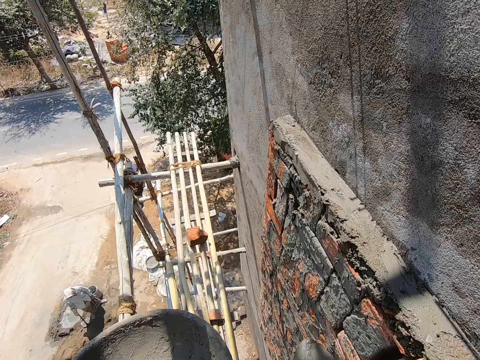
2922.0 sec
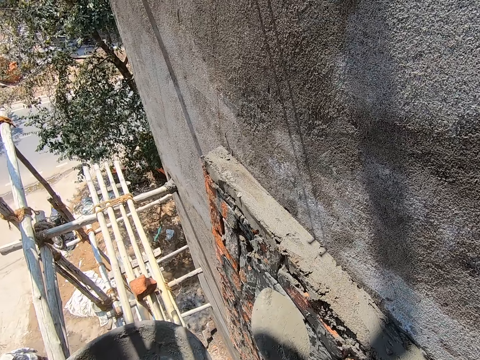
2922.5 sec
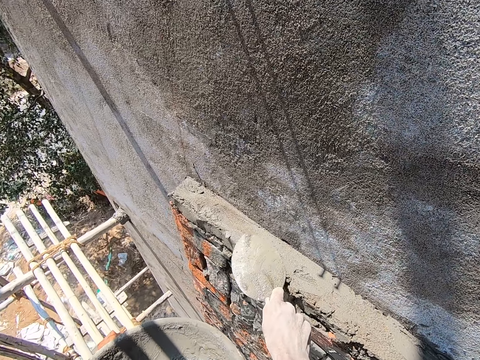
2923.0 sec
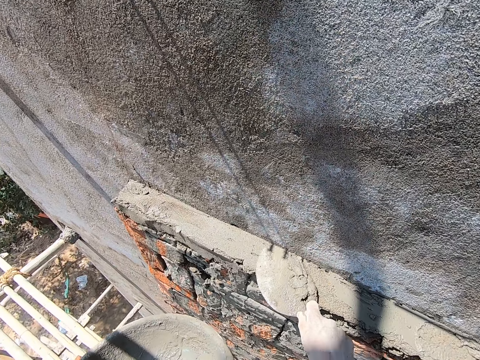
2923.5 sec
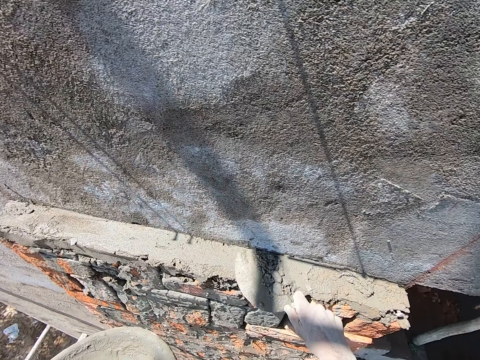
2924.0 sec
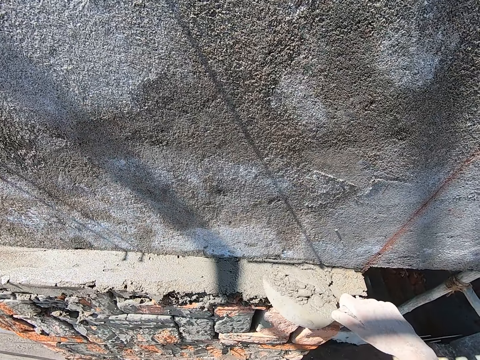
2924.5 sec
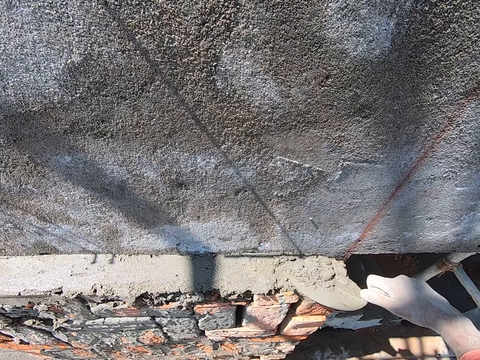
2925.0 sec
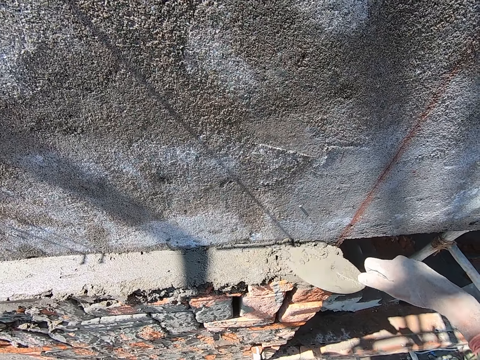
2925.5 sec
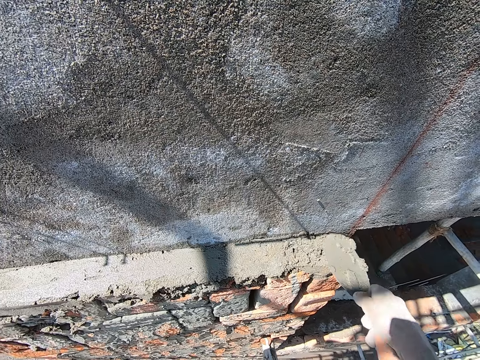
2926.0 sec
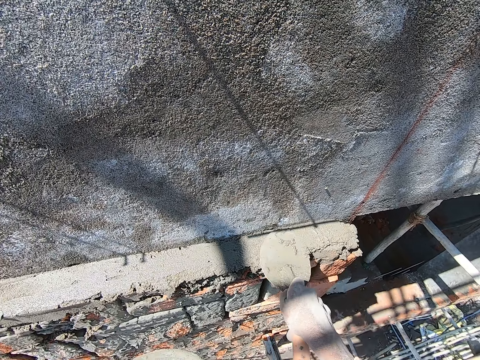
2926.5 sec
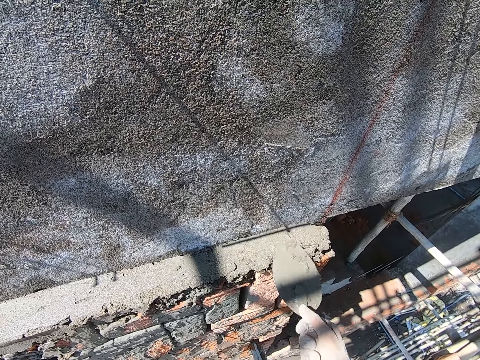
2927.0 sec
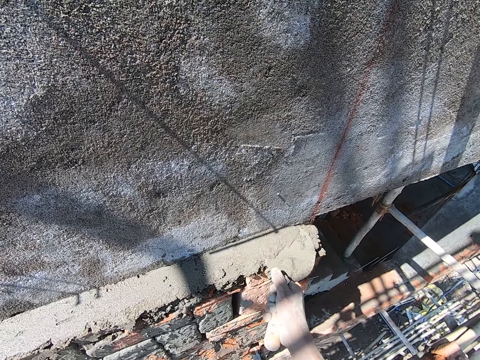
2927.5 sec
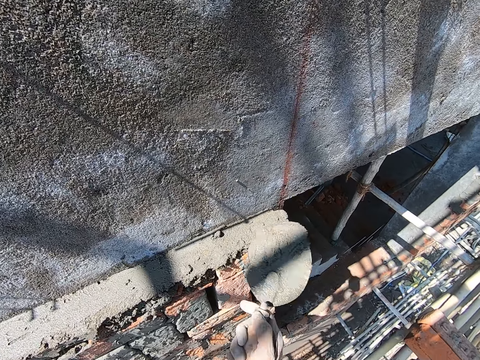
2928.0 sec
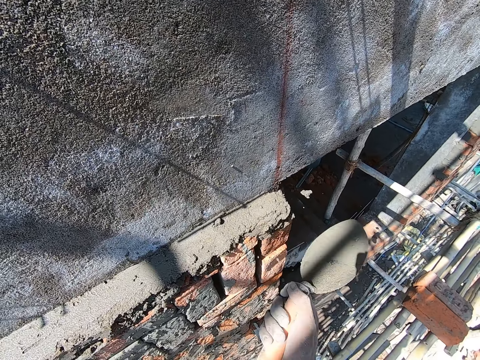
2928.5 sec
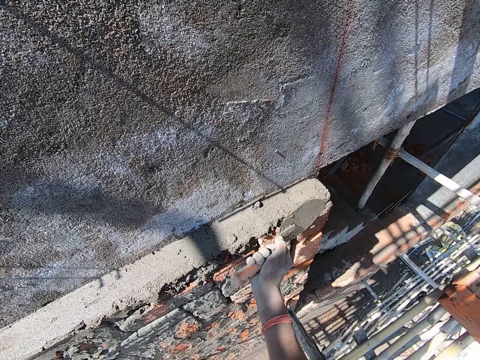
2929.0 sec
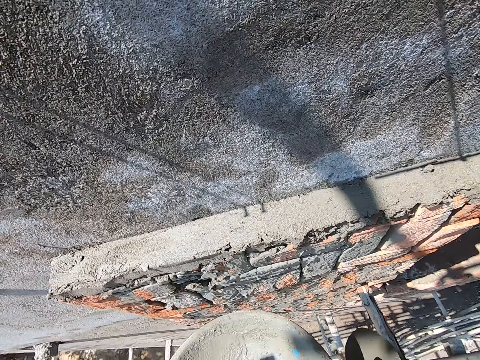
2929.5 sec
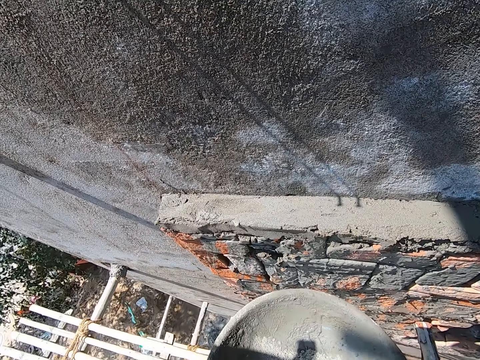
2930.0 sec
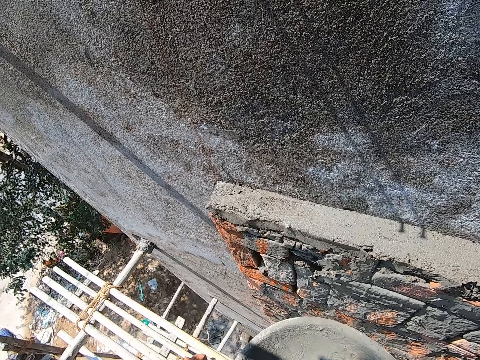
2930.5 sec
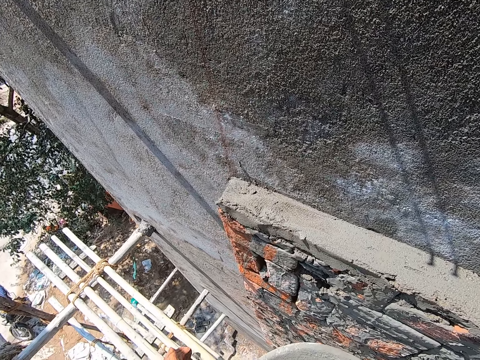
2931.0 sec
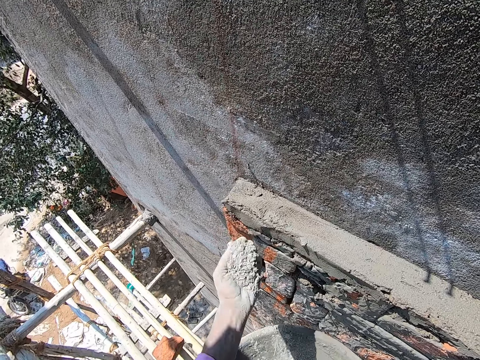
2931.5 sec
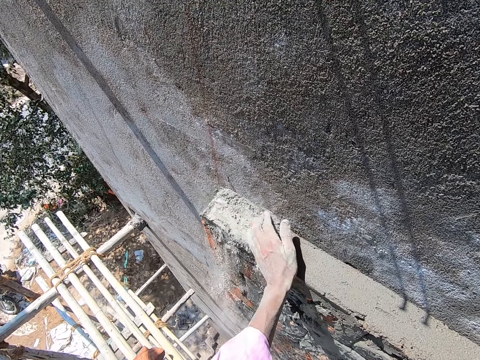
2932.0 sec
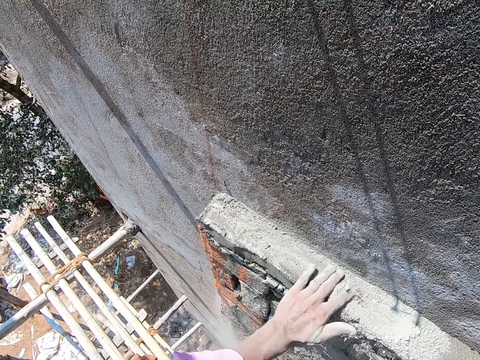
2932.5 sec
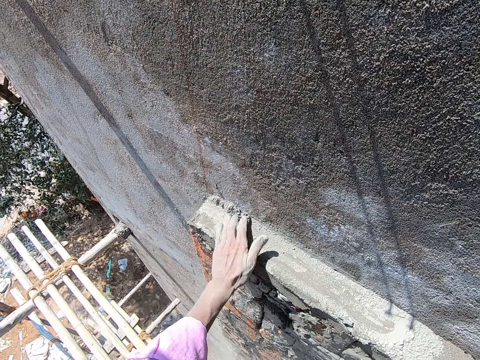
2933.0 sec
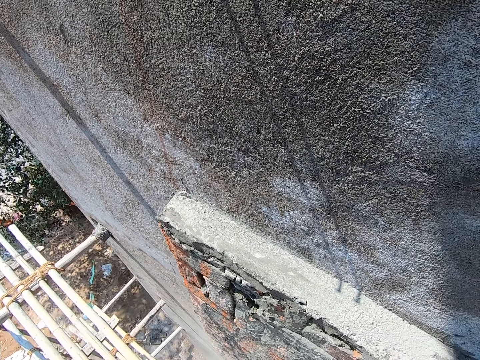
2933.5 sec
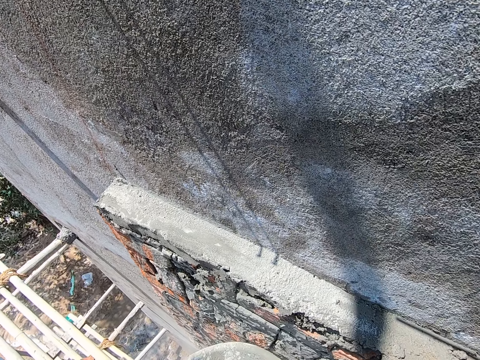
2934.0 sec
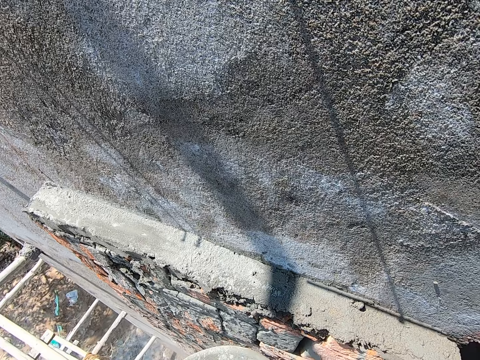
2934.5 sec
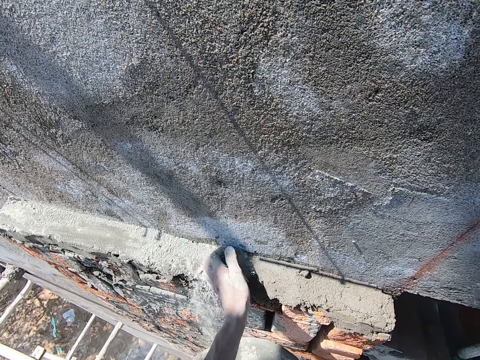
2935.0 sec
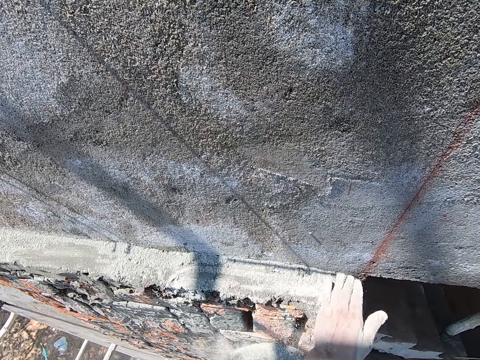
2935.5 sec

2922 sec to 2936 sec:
The camera wearer smoothens cement on the wall with the masonry trowel in his right hand. He spreads the concrete on the bricks. He scoops cement from the head pan with his left hand. He rubs cement in his left hand on the wall. He spreads cement on the concrete.

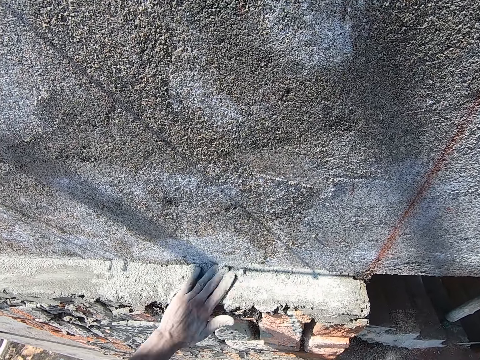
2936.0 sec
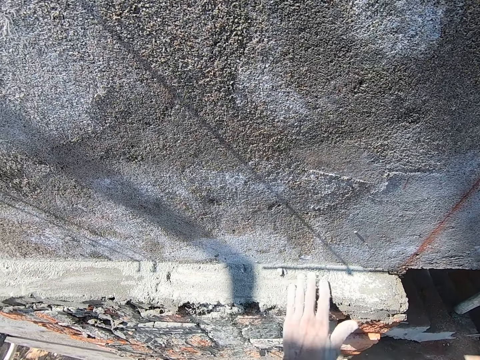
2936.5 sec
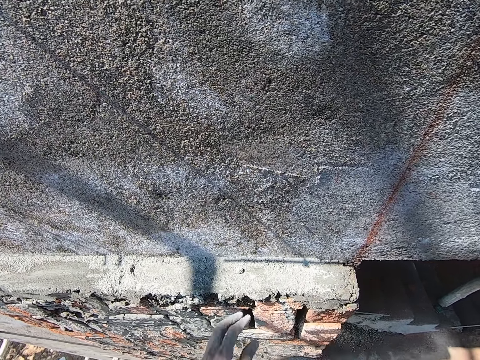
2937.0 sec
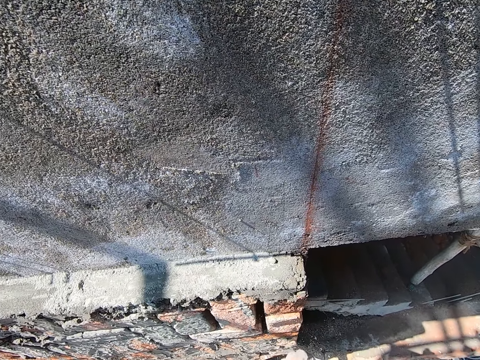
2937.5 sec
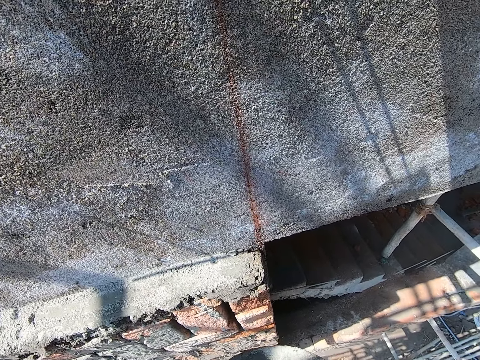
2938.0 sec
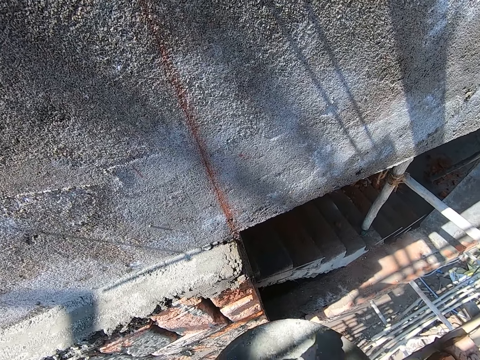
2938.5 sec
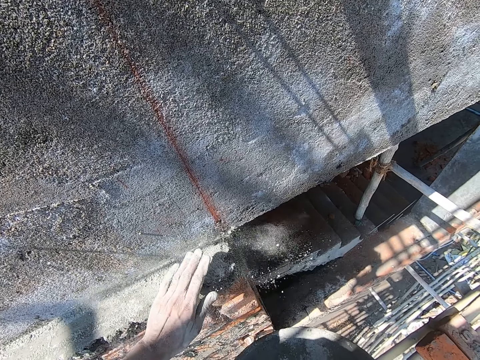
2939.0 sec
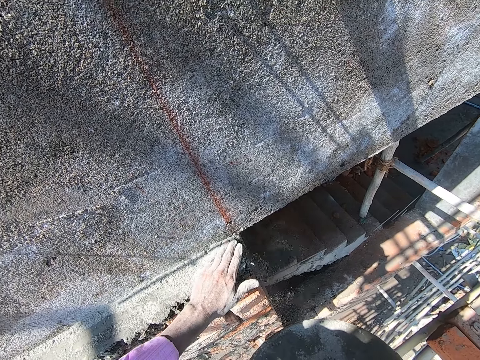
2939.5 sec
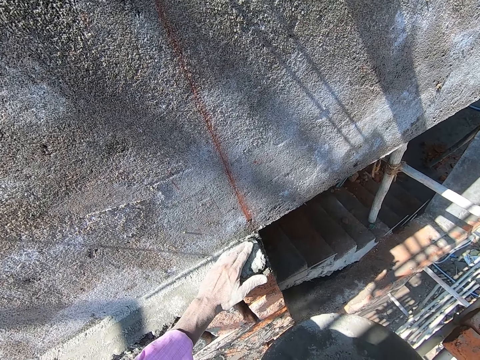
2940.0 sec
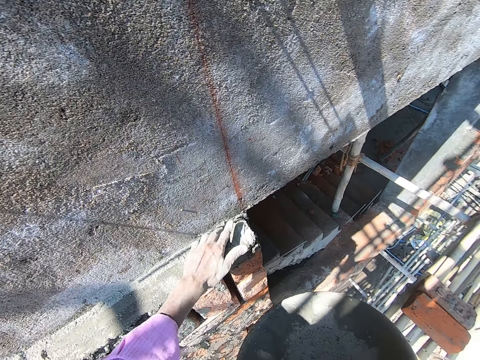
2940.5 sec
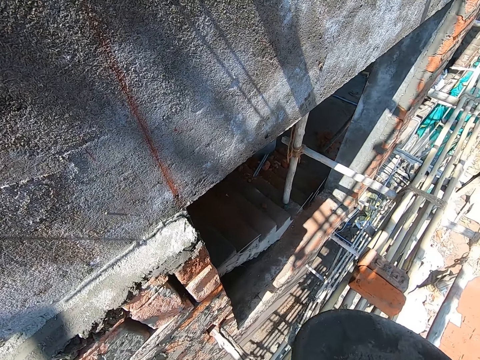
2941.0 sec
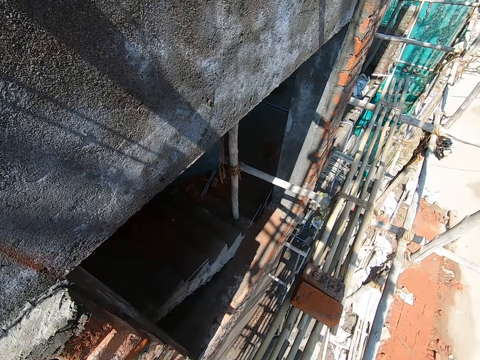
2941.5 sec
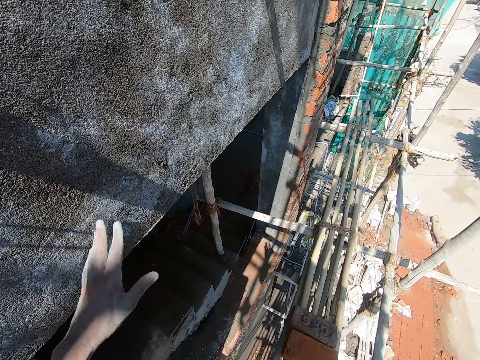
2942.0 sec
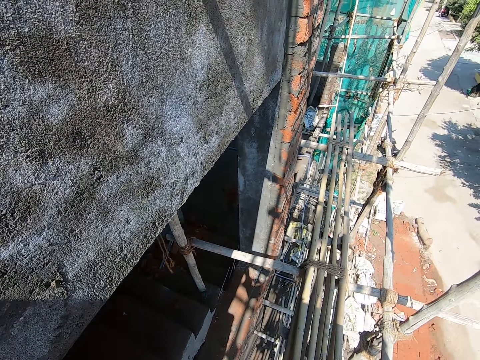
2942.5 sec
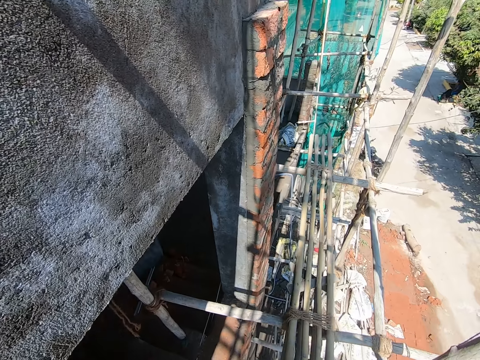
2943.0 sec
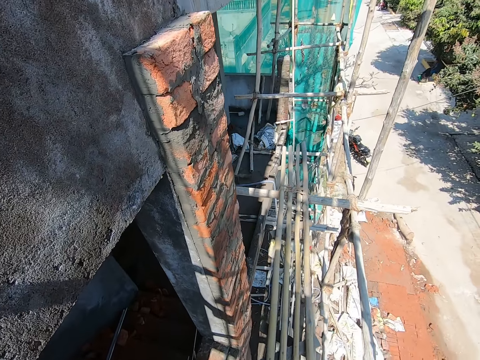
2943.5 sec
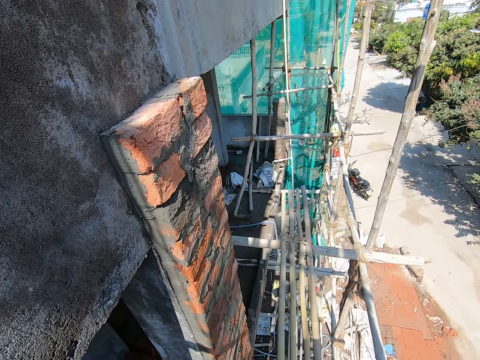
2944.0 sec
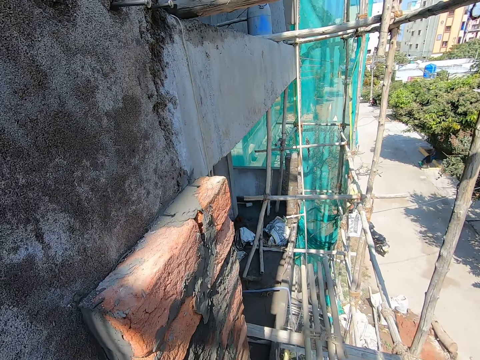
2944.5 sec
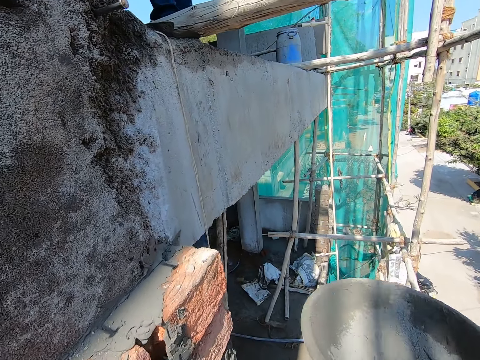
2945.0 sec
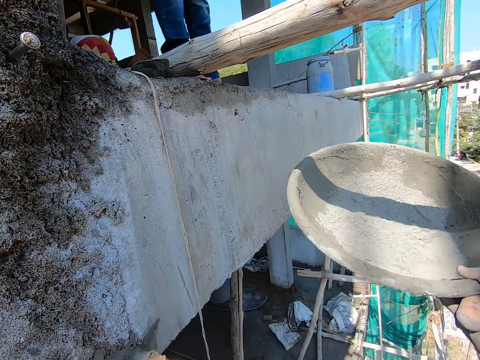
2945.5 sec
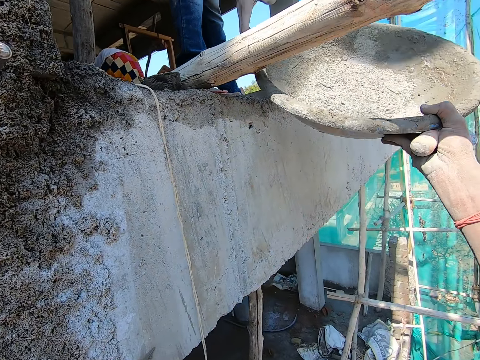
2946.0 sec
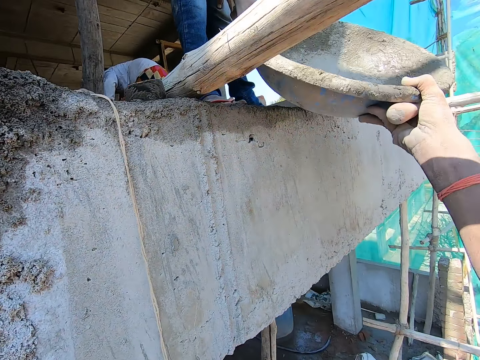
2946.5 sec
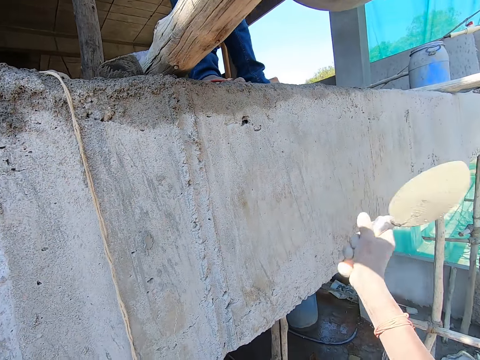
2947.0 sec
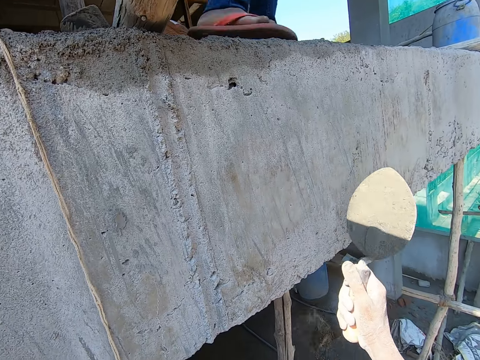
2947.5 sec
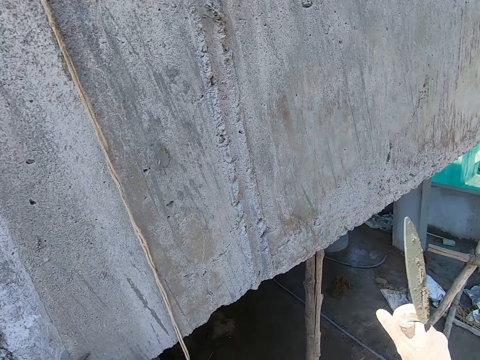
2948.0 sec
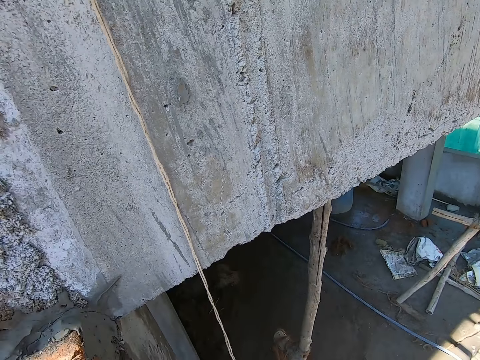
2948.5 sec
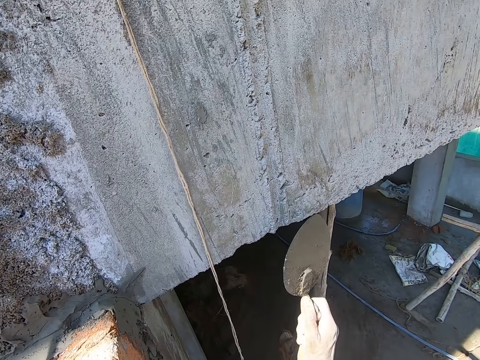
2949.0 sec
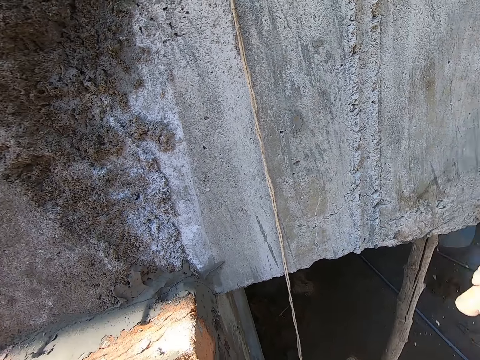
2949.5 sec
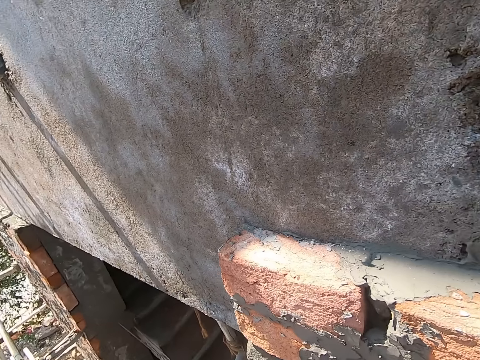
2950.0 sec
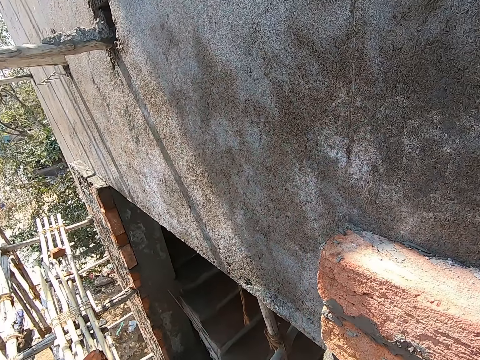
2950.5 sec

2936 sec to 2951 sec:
The camera wearer scoops cement from the head pan with his left hand. He pours cement in his left hand on the wall. He walks on the wood poles. He gives the head pan to the man with his right hand. He hits the masonry trowel in his right hand on the wall.
